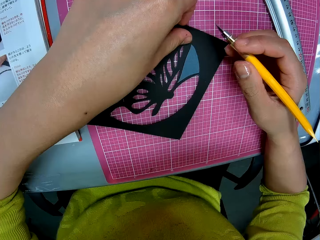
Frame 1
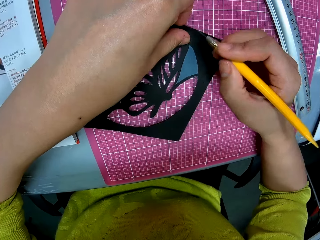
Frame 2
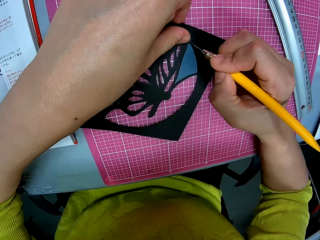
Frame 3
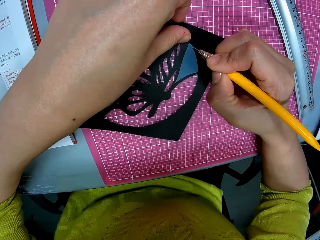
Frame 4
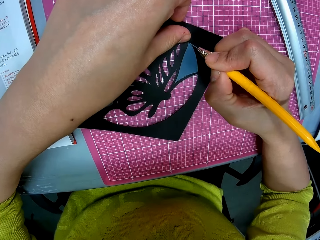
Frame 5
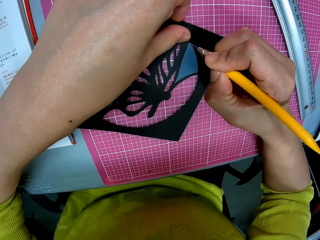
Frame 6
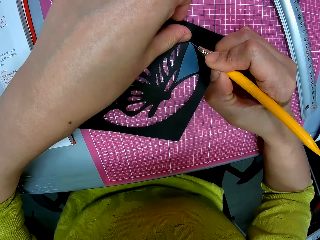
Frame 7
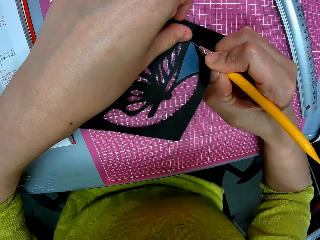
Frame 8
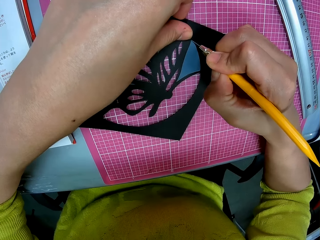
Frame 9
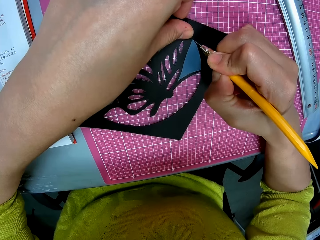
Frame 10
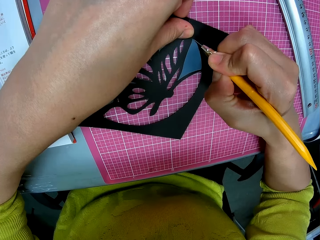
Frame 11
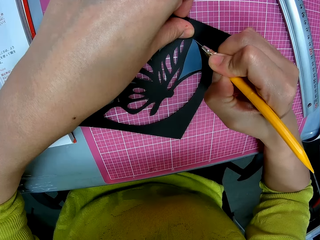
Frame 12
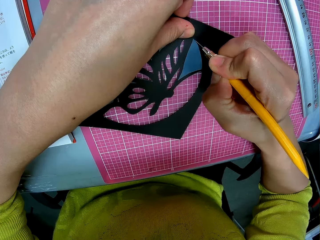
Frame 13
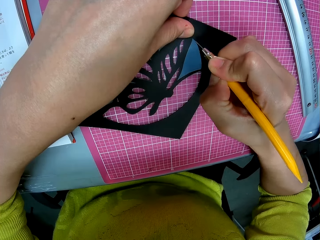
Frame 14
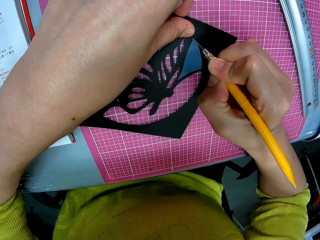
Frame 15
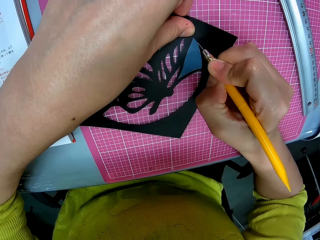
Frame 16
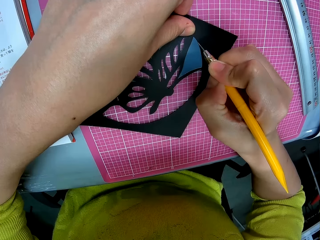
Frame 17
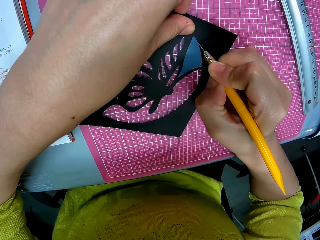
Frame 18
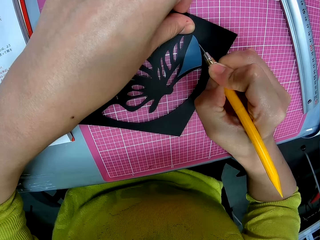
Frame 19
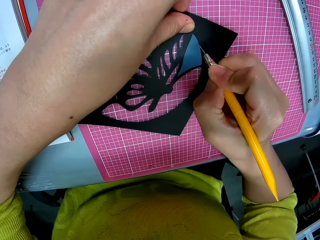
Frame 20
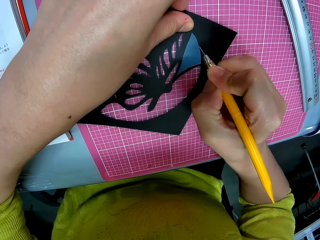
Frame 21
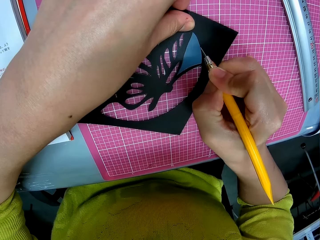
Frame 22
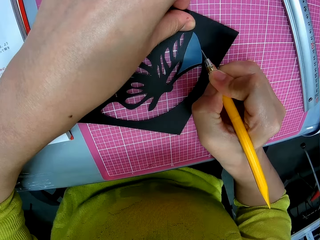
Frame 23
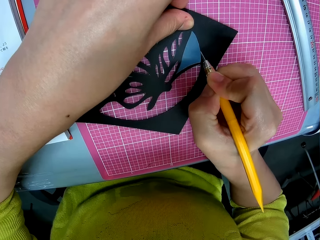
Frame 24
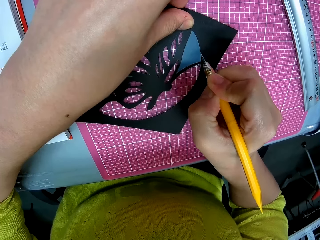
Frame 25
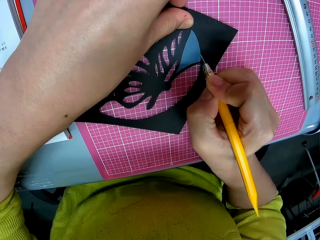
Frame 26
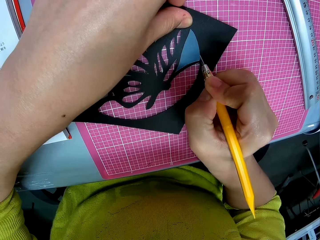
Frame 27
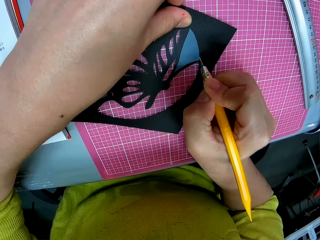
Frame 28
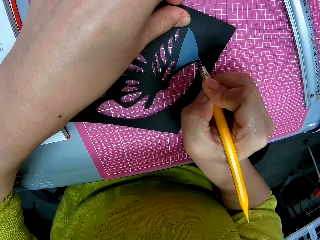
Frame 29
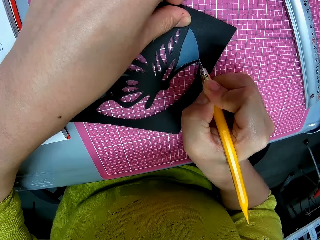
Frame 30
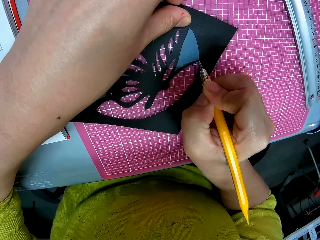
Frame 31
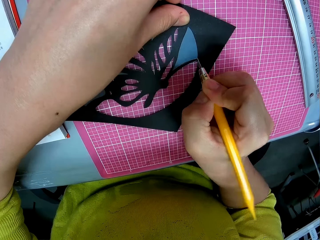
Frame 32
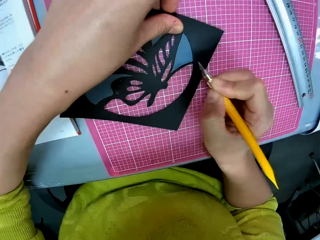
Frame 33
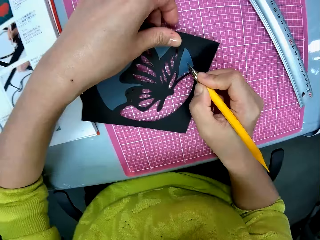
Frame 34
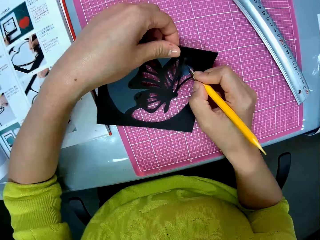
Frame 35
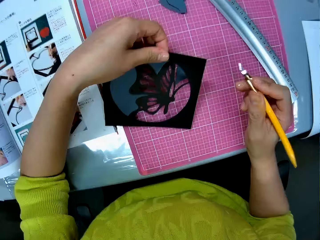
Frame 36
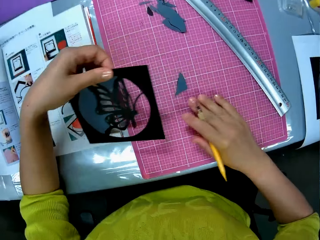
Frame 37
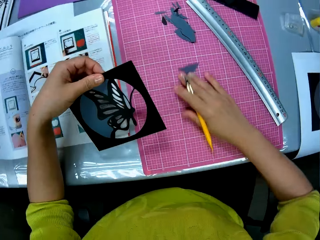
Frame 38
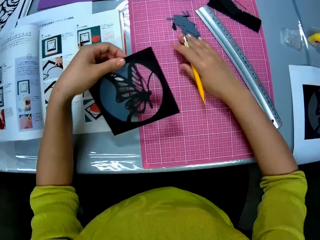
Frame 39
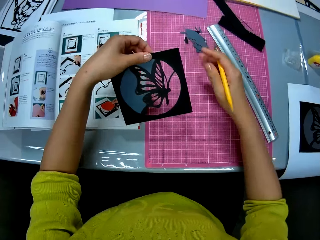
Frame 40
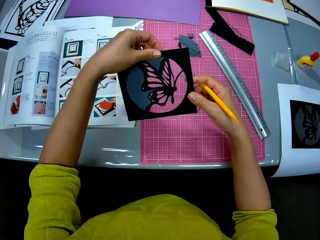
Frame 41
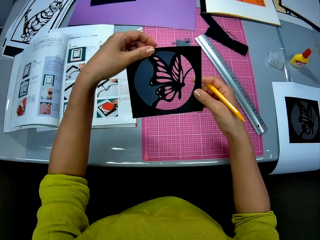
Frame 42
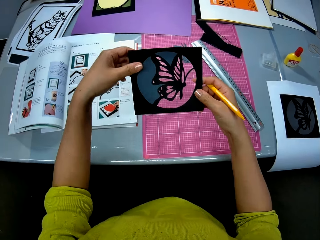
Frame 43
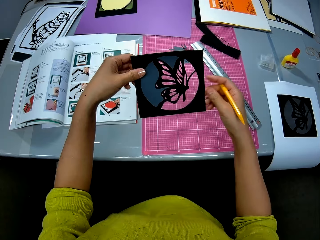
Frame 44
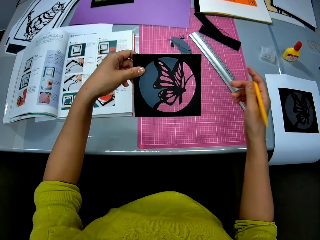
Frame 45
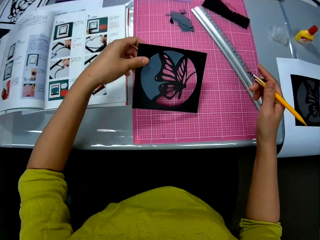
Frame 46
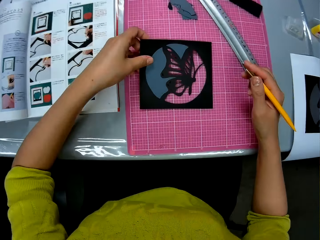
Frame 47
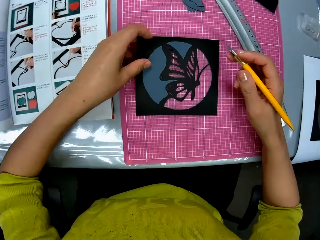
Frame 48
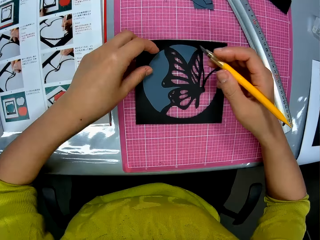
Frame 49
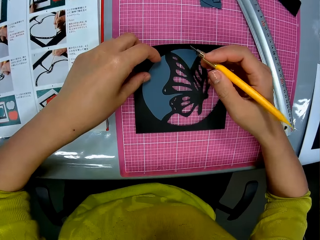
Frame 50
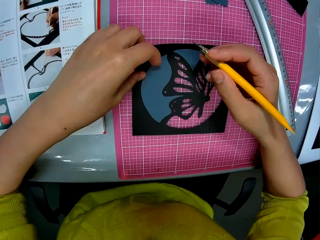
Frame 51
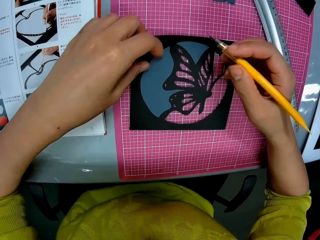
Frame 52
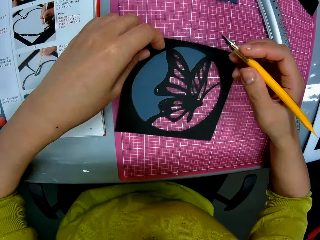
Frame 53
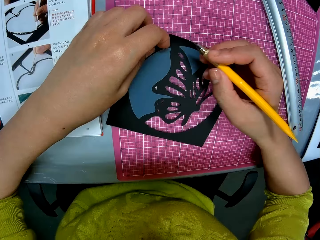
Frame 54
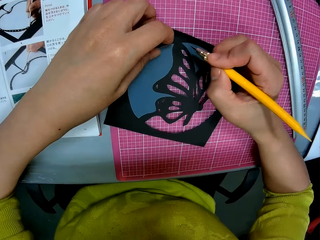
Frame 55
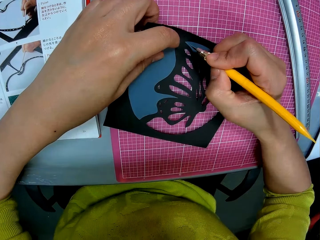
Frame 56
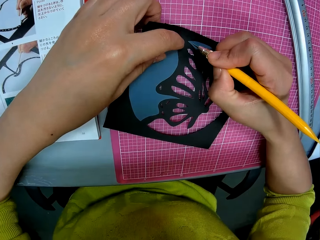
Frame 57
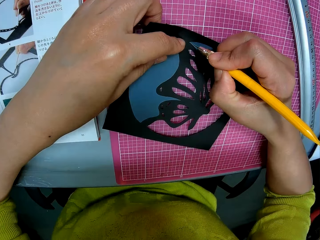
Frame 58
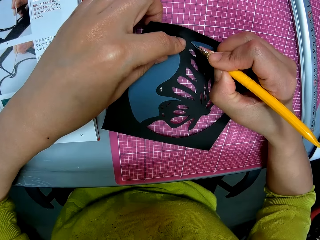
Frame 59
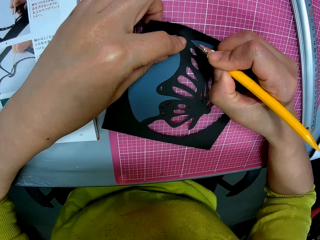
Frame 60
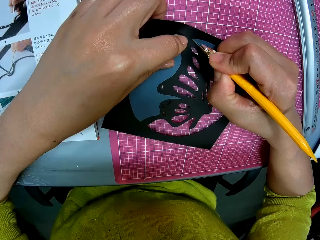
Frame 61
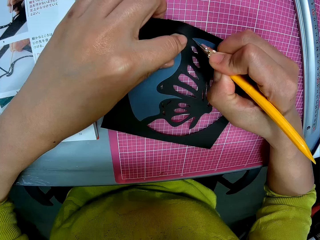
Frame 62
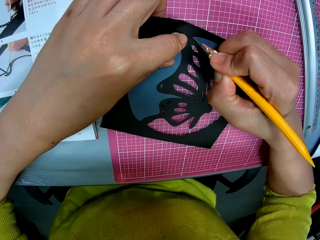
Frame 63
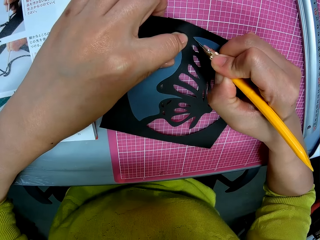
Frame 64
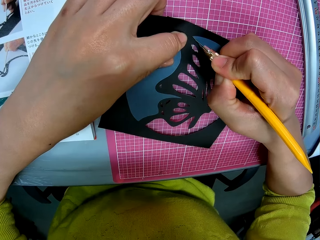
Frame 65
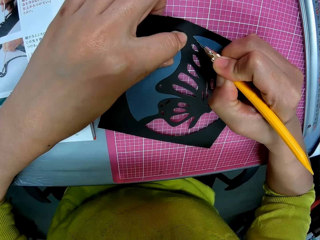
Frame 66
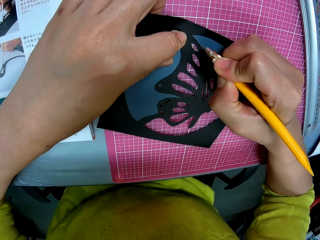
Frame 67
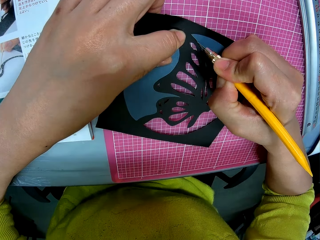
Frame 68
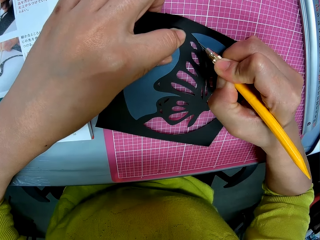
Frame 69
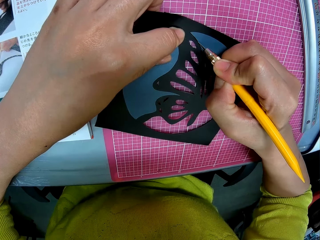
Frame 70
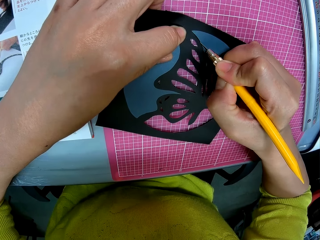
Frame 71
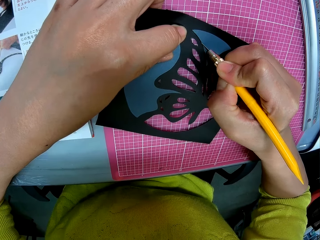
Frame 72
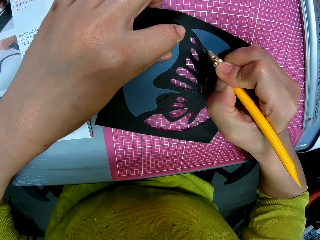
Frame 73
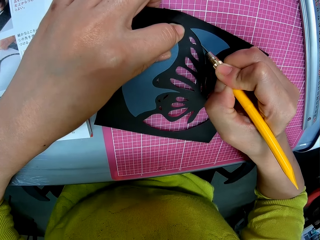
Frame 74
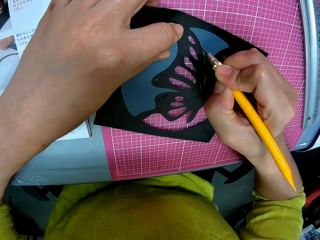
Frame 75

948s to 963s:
The camera wearer cuts the photograph with the pen cutter in his right hand. He picks up the photograph on the table with his left hand. He sweeps a piece of paper on the table with his right hand. He admires the art. He puts the photograph on the table. He cuts the photograph with the pen cutter in his right hand.

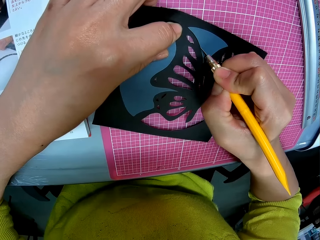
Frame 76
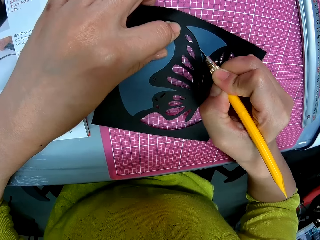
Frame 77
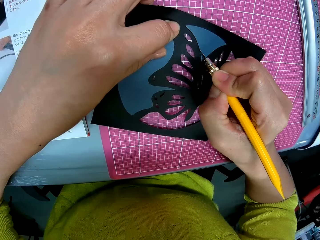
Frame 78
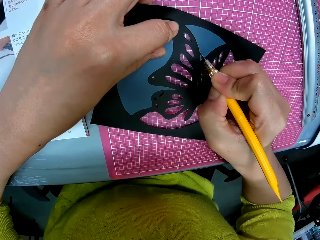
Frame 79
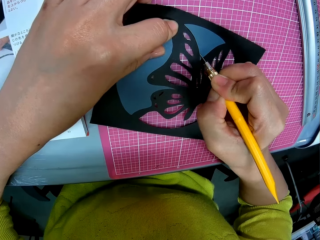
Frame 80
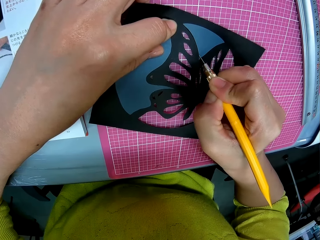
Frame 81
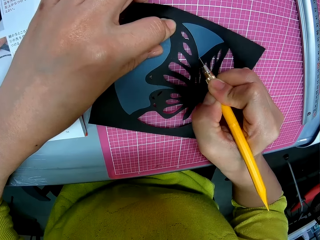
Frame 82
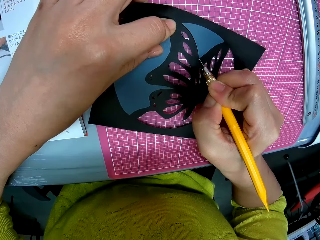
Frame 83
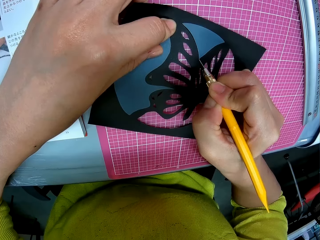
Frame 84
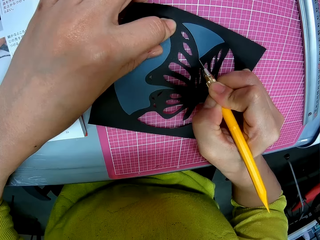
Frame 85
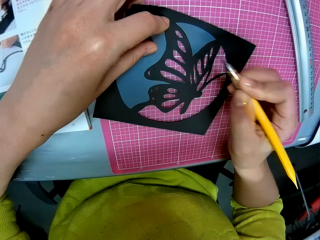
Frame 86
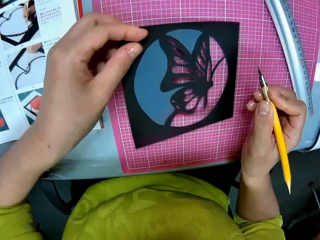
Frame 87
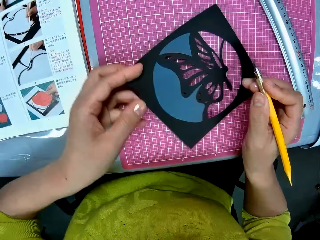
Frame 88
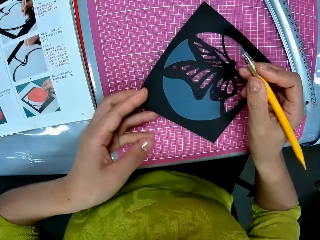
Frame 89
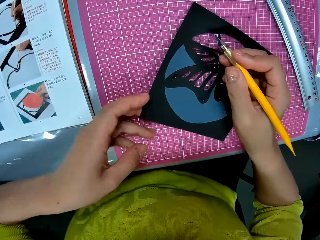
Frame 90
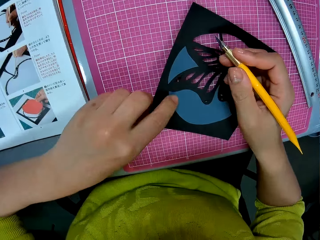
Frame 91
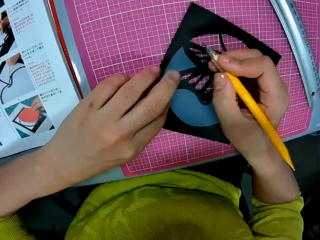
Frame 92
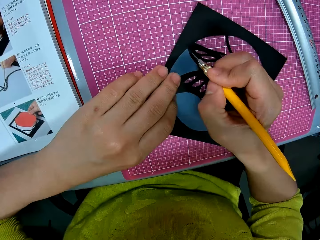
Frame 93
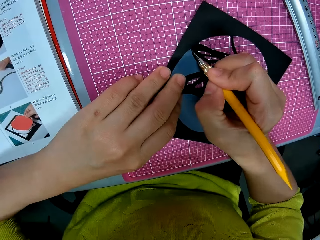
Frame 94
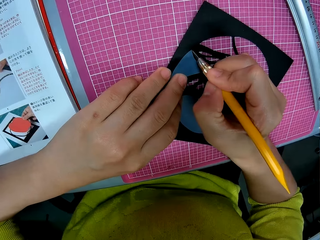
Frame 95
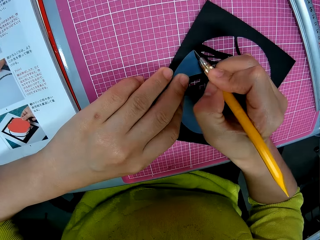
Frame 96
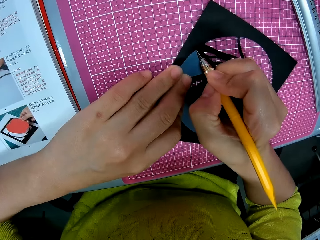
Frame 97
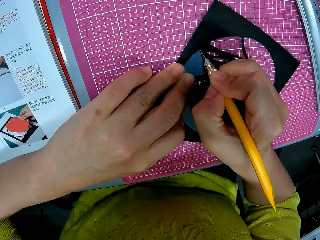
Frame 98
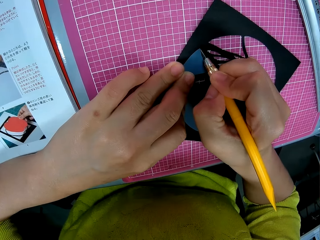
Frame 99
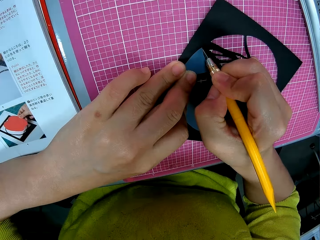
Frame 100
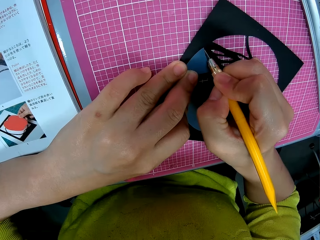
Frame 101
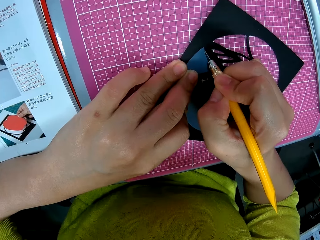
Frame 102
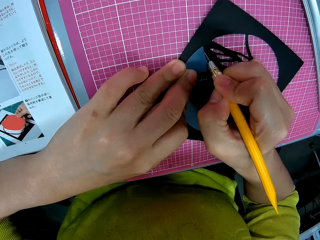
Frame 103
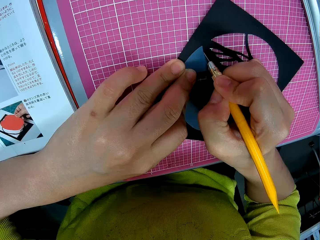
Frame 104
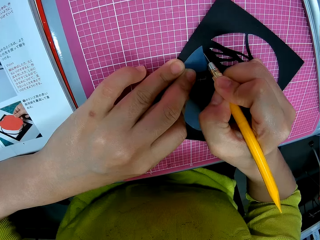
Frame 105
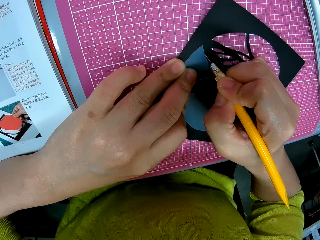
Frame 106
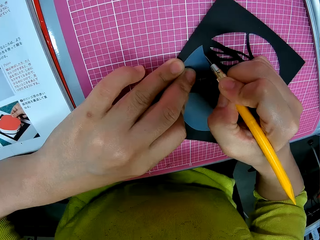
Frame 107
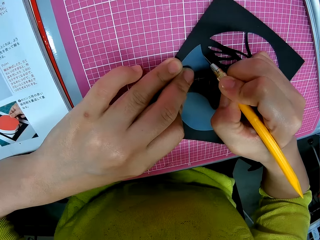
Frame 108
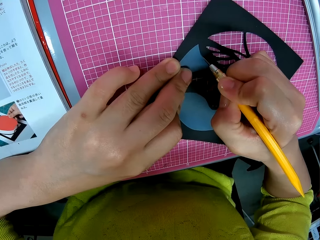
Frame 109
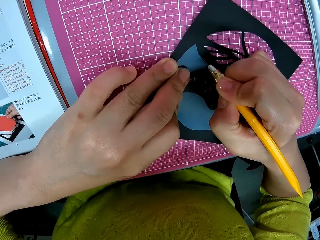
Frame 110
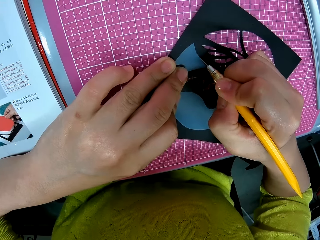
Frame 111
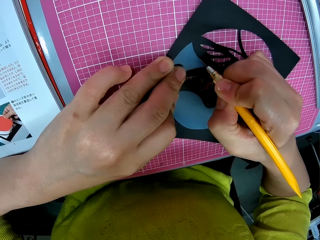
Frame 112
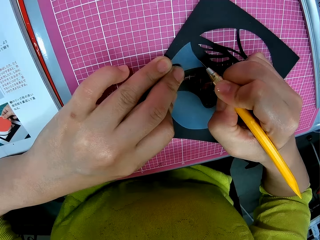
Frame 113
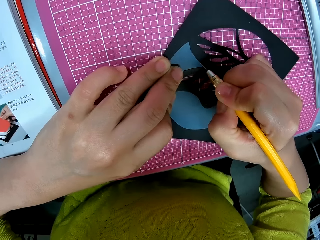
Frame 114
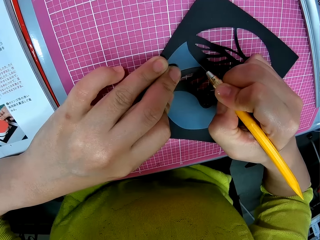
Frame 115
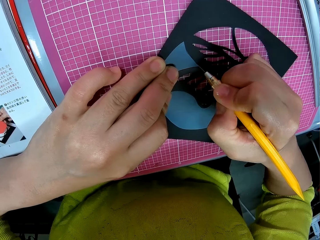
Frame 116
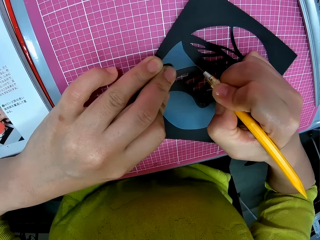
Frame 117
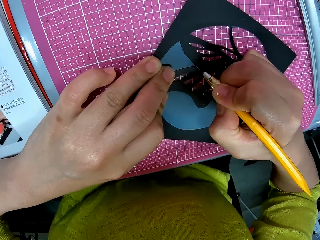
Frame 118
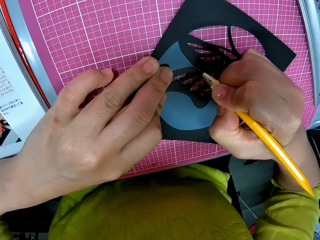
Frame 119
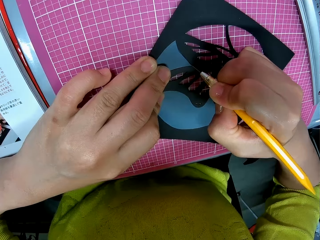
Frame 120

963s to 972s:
The camera wearer adjusts the photograph with his left hand. He cuts the photograph with the pen cutter in his right hand.
